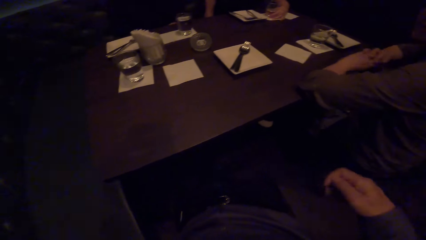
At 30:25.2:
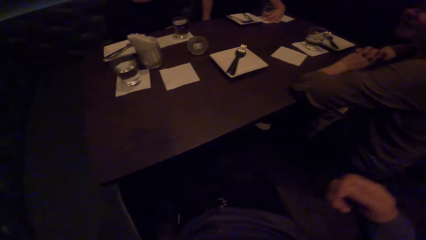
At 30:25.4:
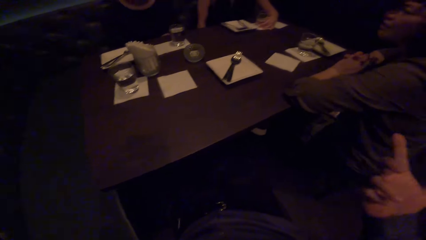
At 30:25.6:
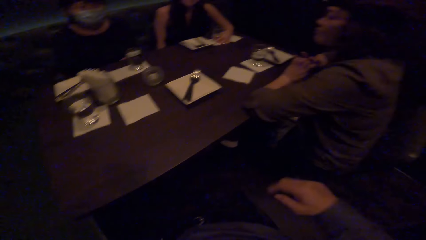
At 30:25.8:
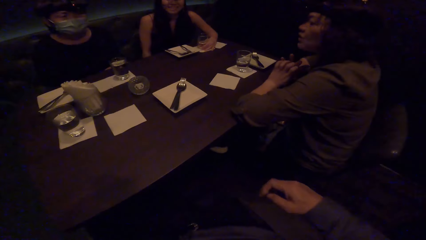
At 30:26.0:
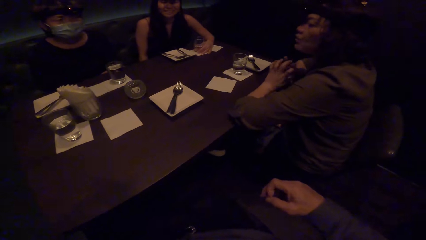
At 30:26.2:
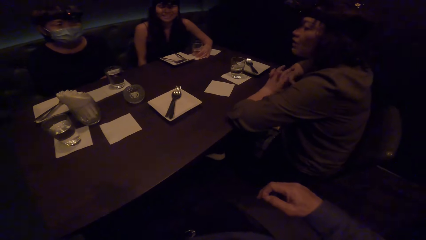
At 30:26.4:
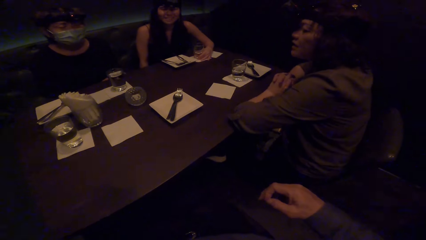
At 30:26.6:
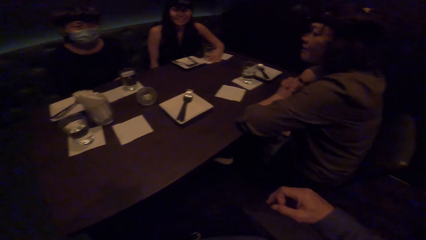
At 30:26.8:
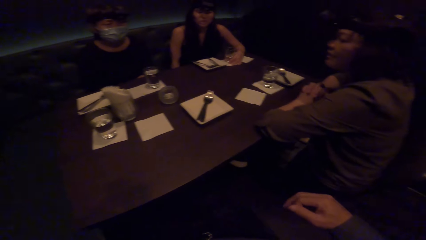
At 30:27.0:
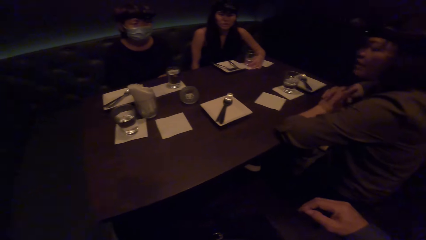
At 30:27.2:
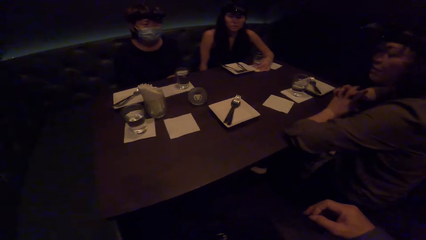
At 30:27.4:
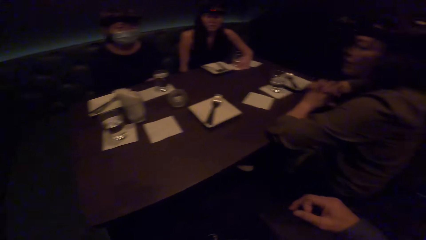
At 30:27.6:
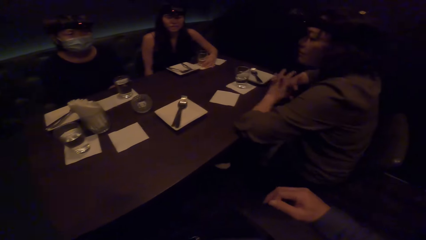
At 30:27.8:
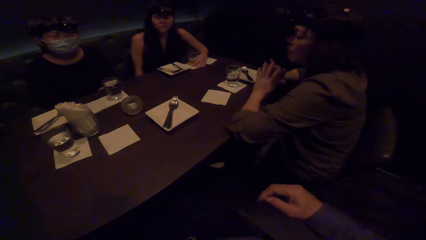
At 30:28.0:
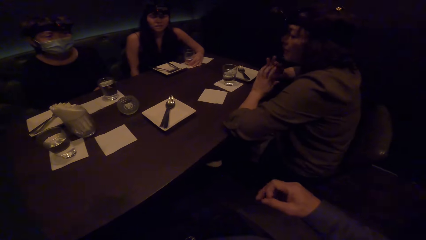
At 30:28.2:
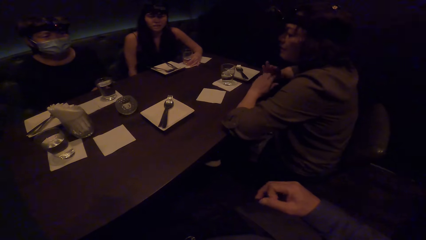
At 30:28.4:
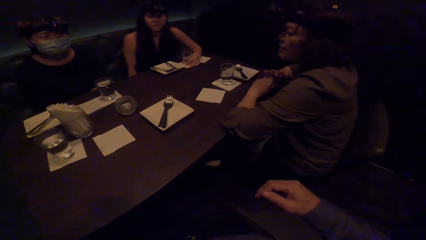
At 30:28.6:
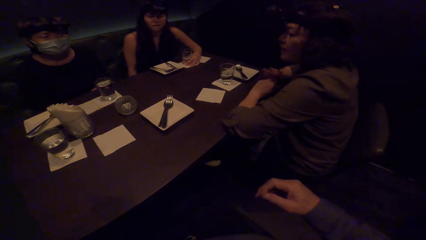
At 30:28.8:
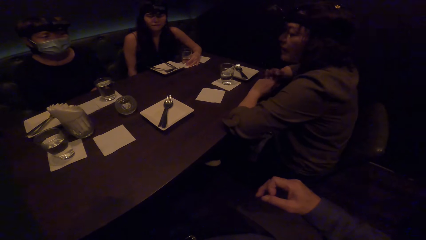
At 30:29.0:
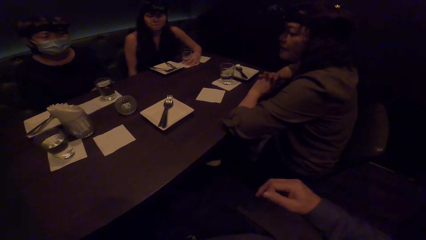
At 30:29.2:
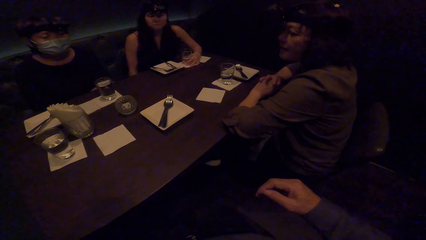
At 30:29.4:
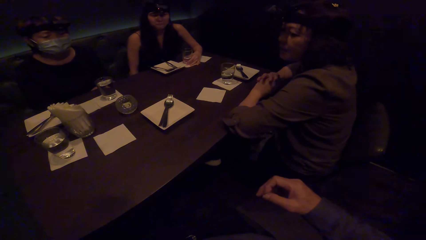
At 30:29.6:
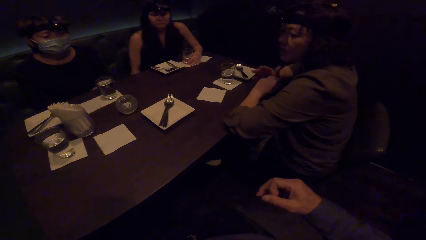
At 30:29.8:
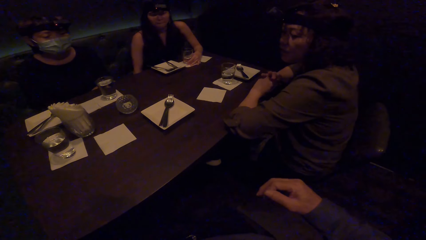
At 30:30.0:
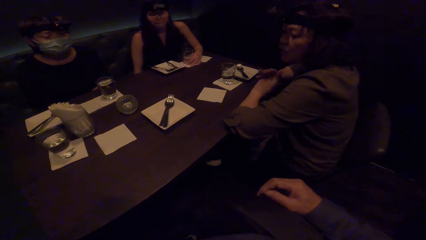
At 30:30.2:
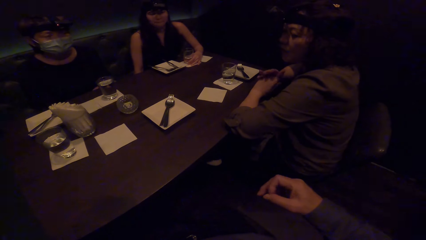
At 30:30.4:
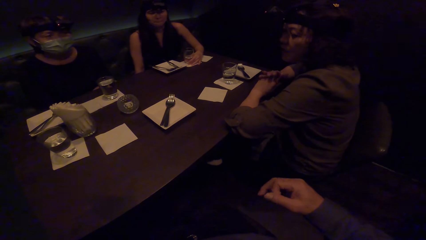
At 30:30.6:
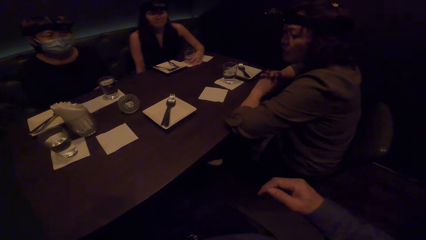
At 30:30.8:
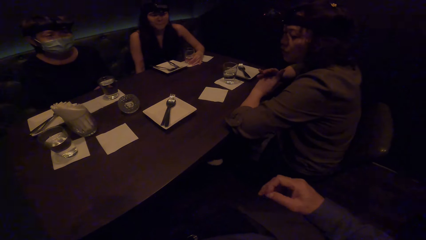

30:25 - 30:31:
A lady leans a hand on the table. The camera wearer interacts with the friends.

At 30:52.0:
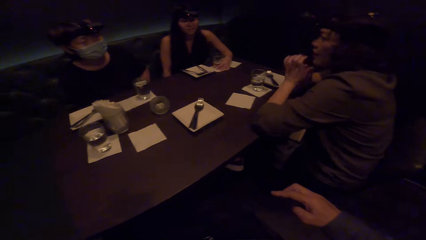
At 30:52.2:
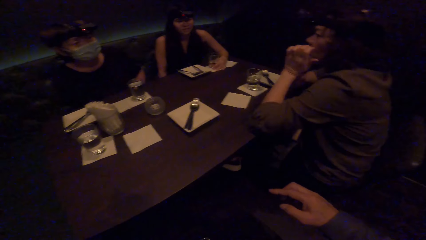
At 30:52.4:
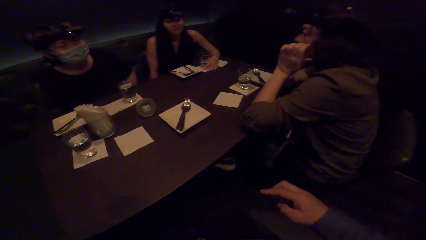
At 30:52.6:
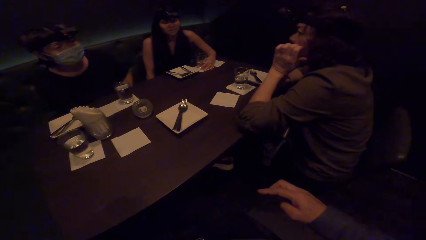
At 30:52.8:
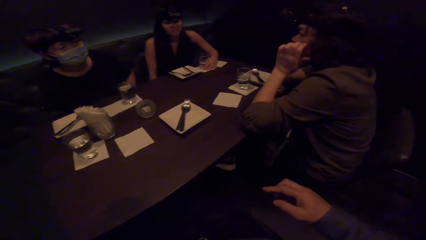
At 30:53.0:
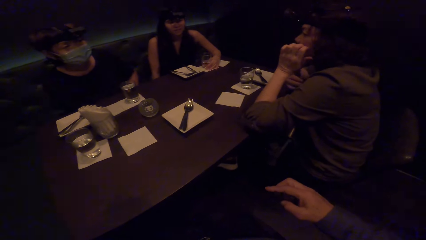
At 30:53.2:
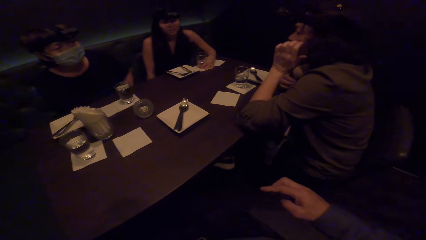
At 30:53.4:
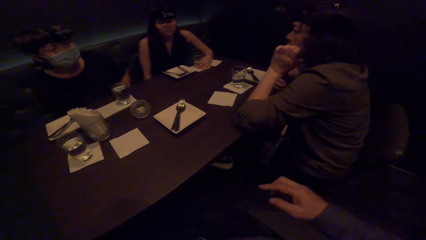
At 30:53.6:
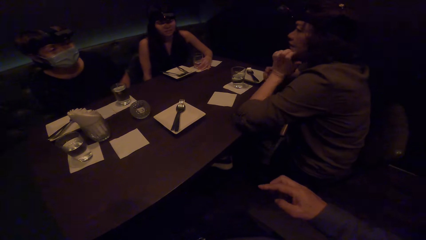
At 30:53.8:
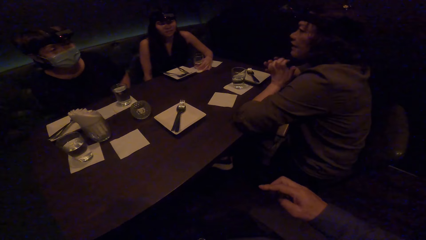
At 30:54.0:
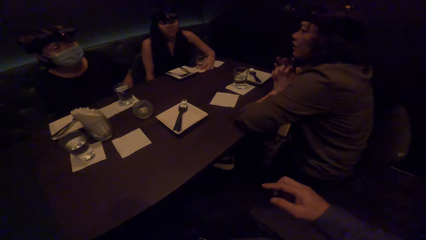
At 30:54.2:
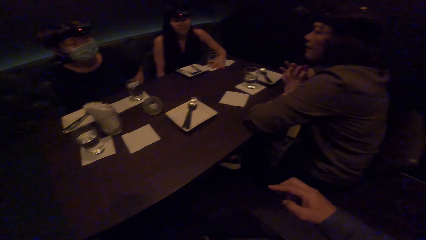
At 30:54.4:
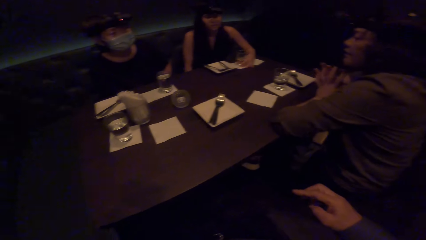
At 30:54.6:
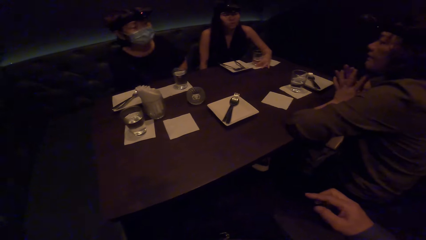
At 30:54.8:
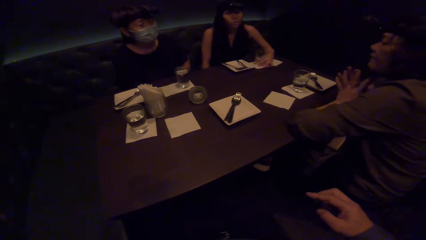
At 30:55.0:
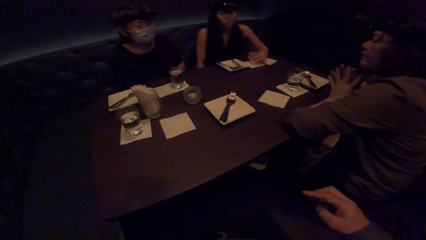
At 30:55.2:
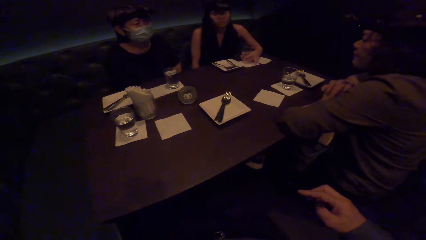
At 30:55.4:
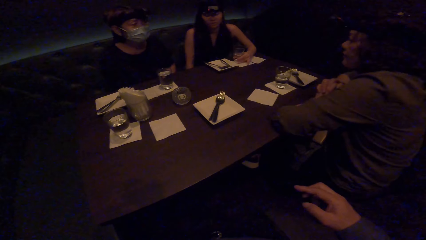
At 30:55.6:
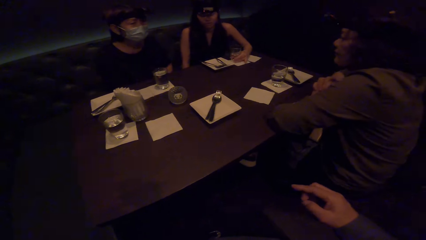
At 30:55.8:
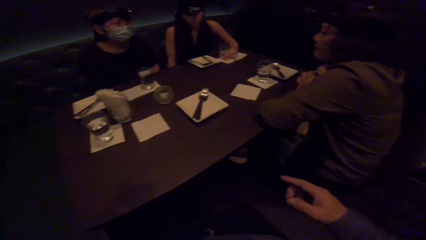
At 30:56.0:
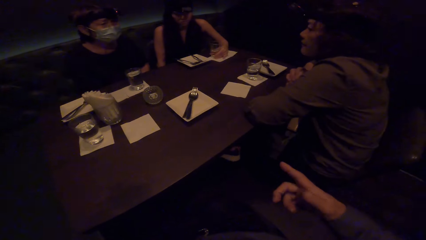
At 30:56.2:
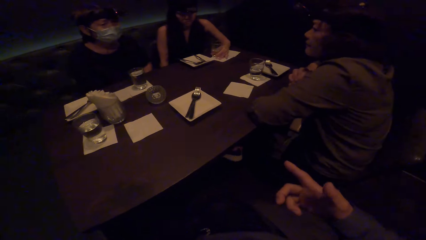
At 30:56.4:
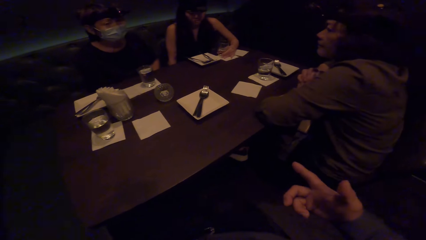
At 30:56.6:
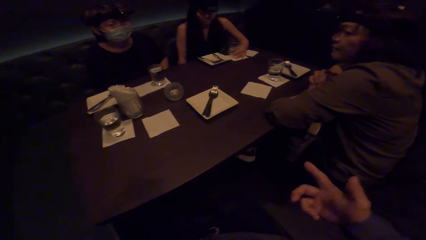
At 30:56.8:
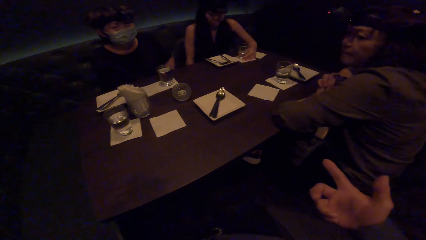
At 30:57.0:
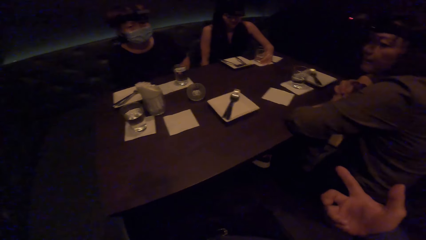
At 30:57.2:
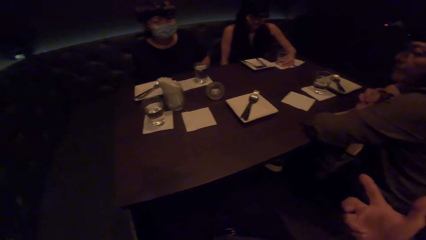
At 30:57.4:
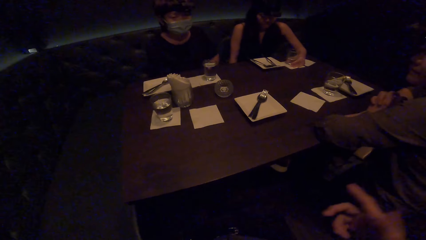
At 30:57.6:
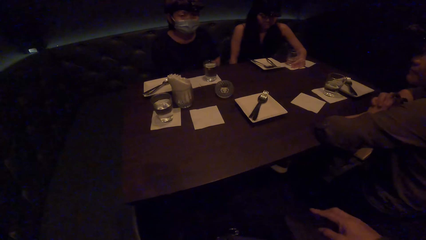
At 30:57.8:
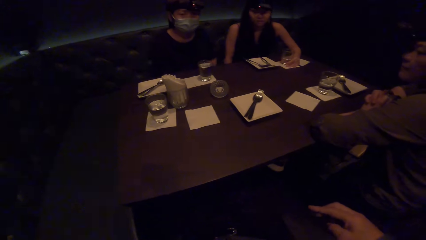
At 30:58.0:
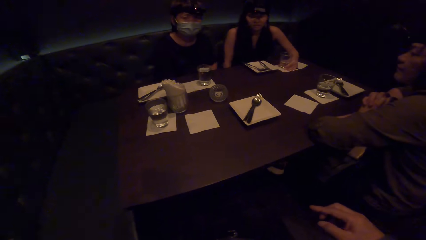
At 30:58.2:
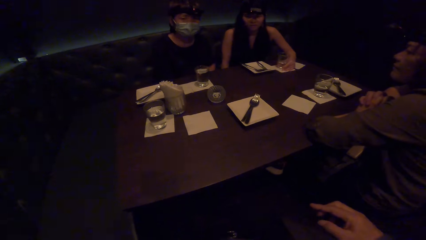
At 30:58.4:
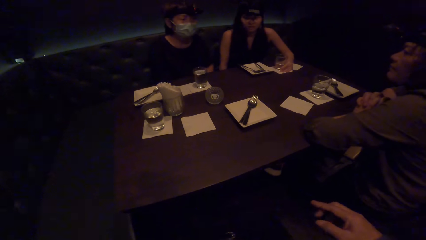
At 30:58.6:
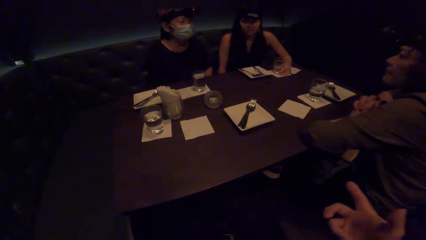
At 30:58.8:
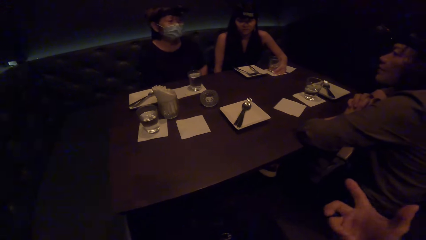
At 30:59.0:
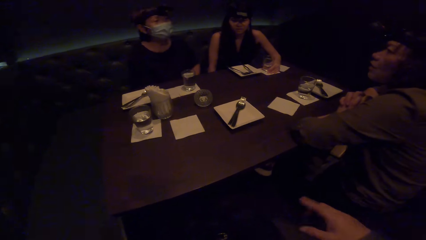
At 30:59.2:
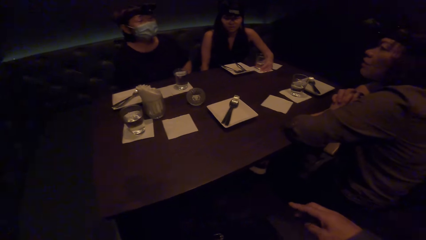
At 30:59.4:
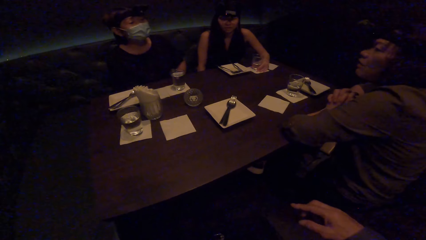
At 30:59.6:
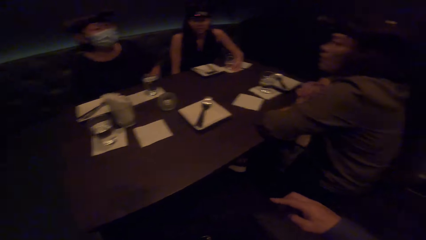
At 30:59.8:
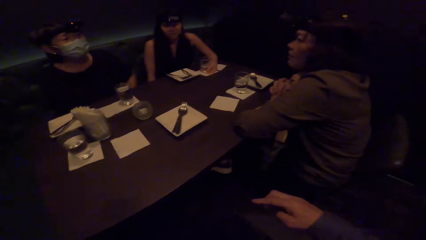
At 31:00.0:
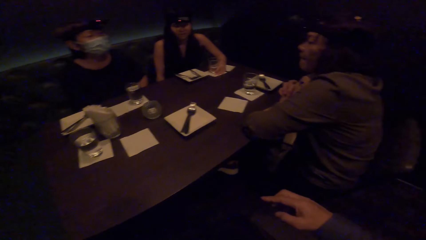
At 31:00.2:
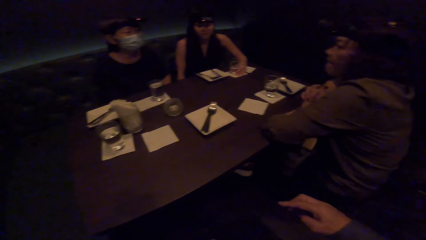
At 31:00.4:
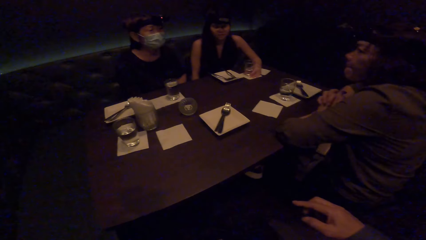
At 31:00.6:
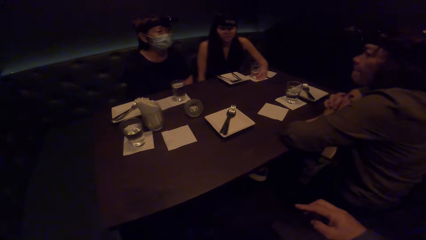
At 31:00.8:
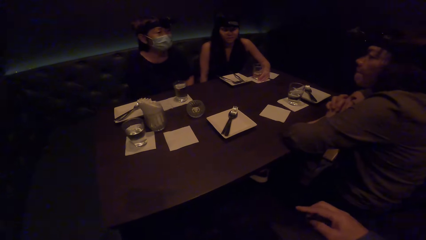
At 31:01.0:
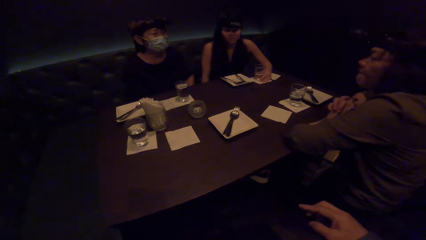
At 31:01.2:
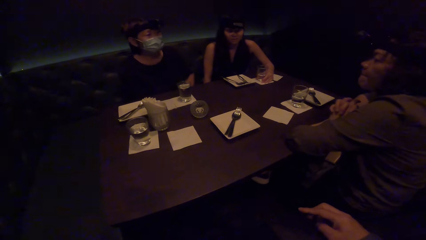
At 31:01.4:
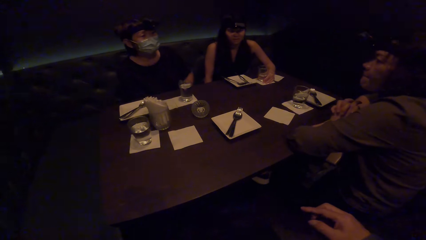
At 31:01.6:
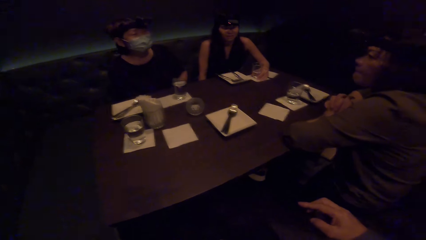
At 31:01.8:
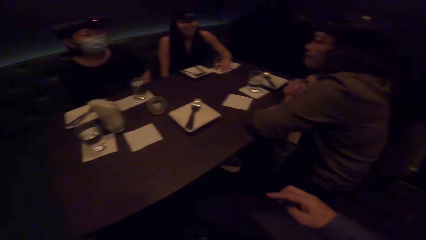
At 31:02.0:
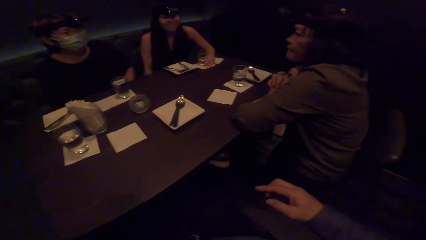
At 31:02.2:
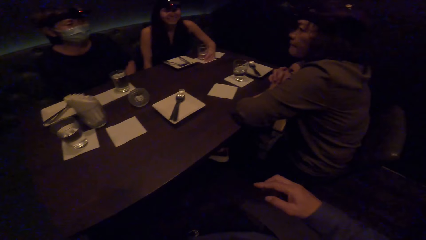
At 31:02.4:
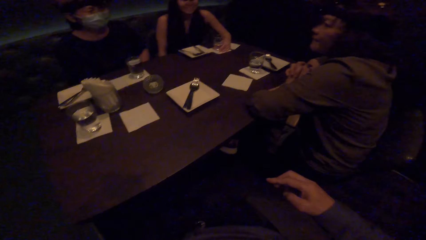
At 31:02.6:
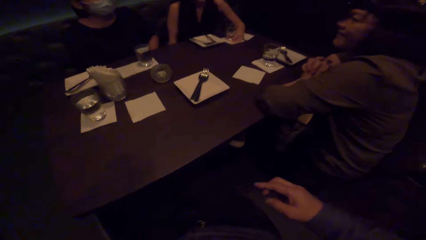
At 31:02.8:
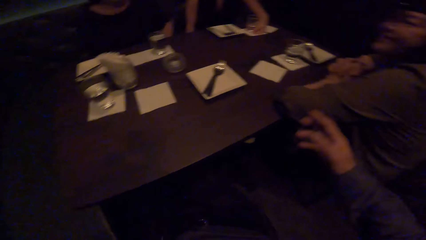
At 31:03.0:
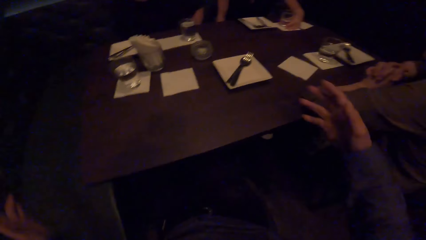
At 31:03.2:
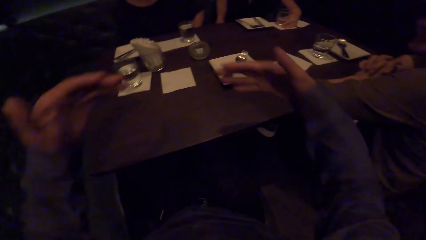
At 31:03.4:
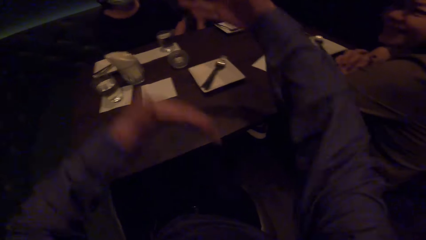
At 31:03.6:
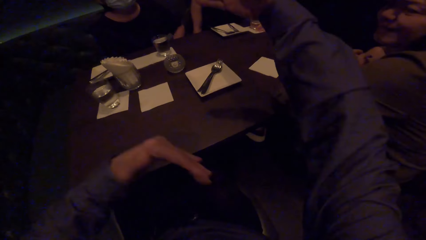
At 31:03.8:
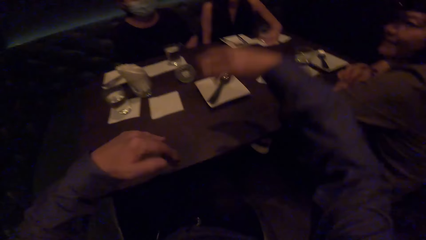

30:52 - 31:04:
A lady touches the face. A man touches the face with the left hand. The camera wearer interacts with the friends. Another man dialogues with a lady, another lady and a third lady. Another lady moves the glass of water. The camera wearer interacts with the friends.
